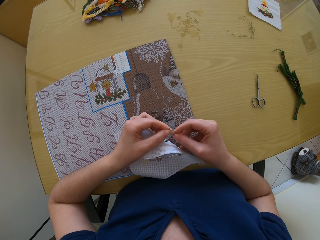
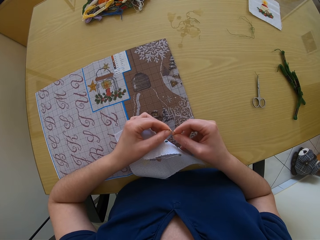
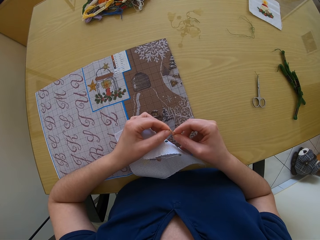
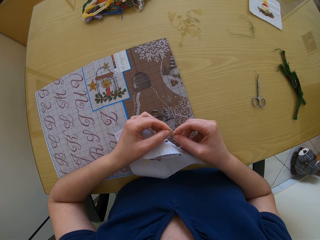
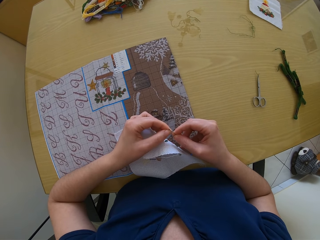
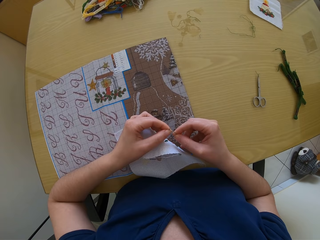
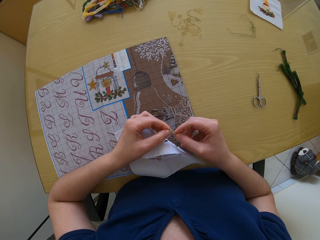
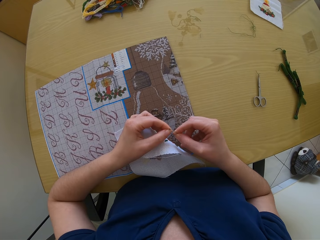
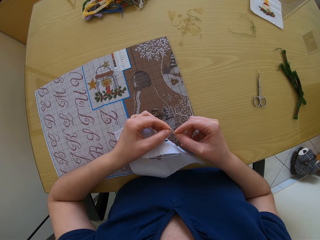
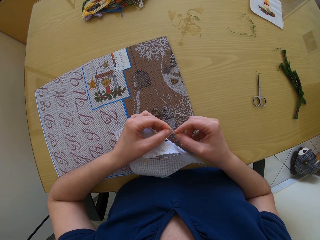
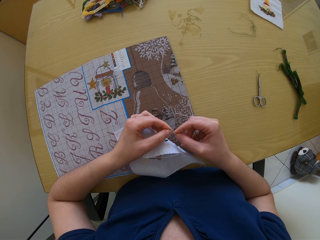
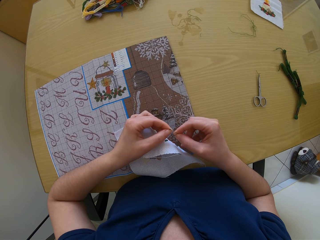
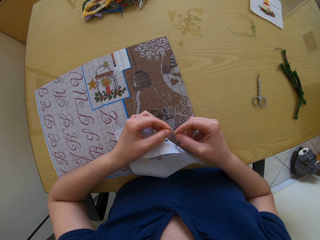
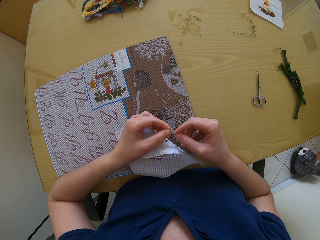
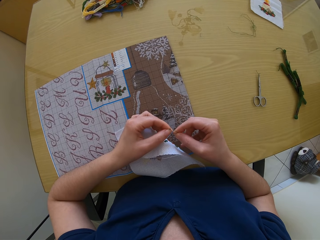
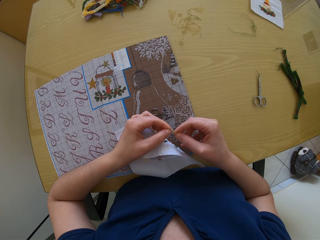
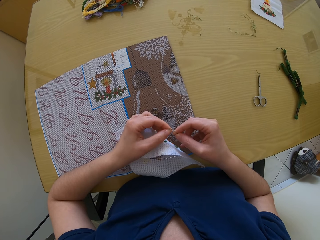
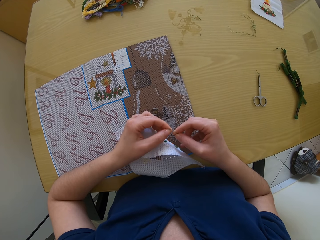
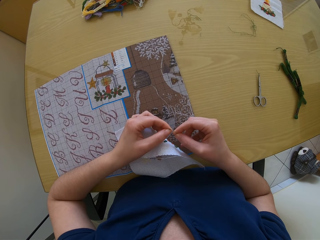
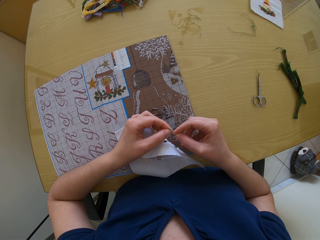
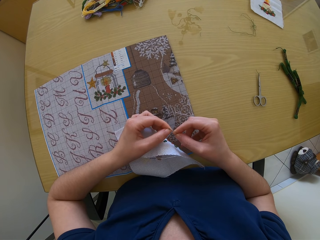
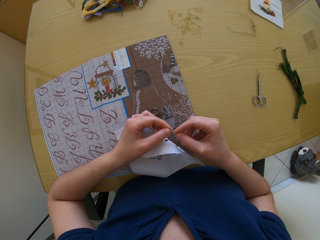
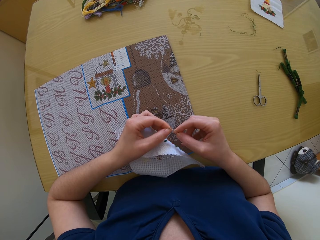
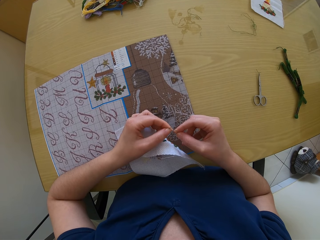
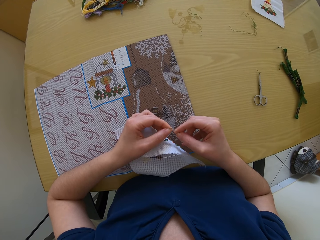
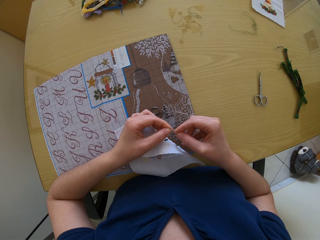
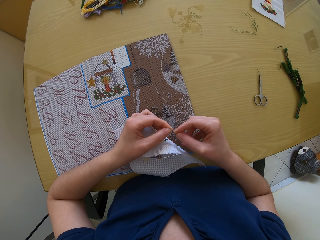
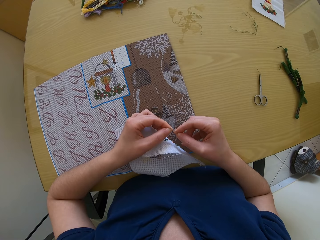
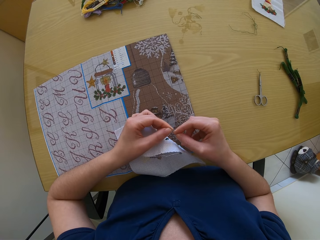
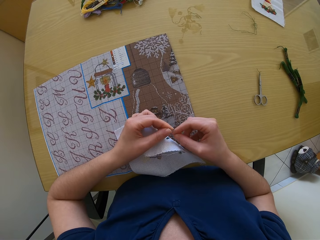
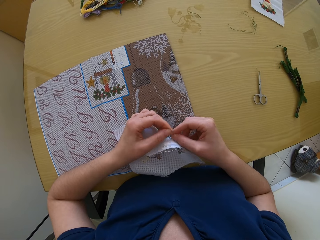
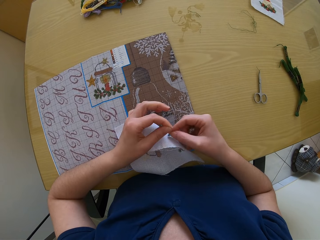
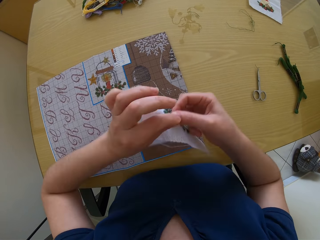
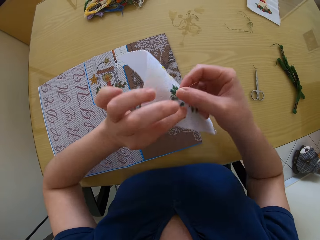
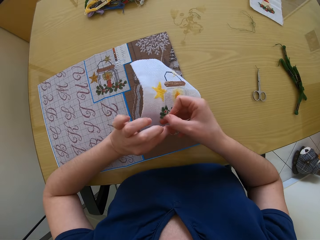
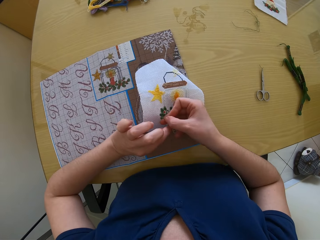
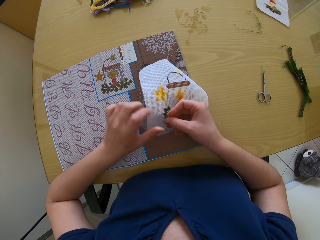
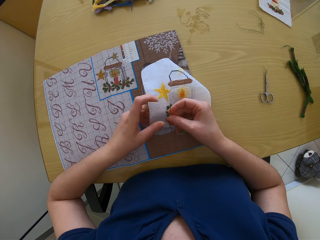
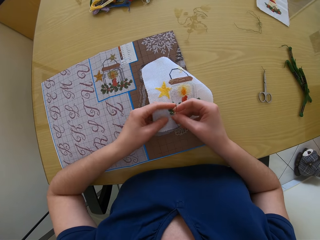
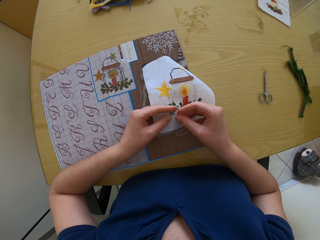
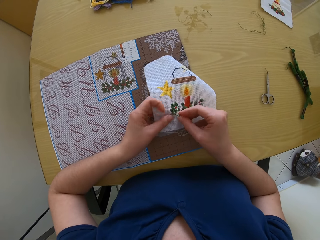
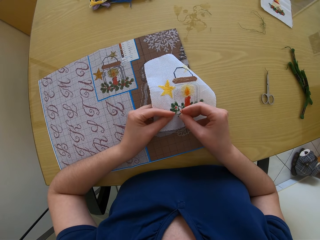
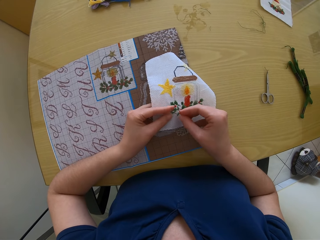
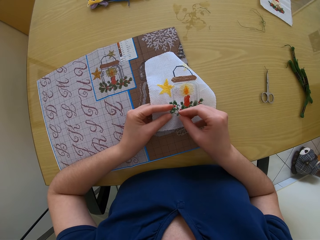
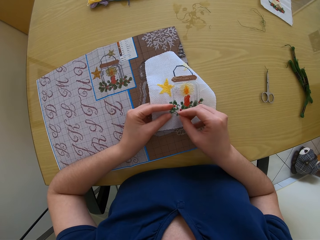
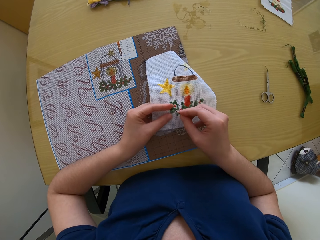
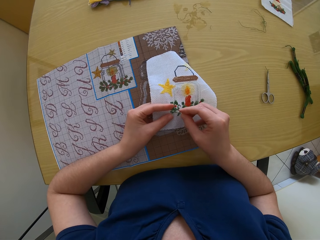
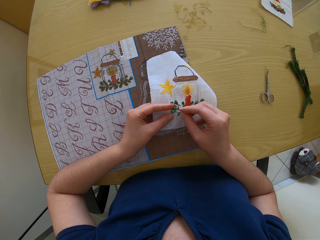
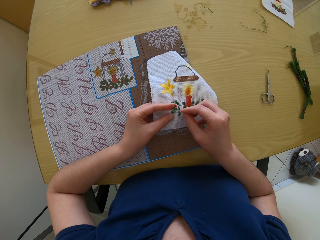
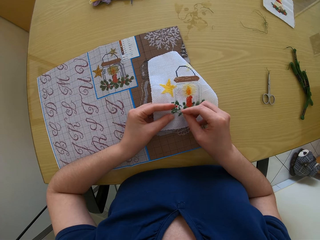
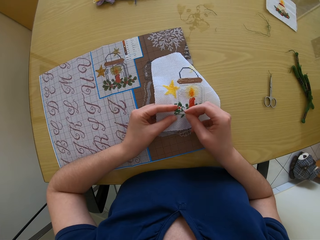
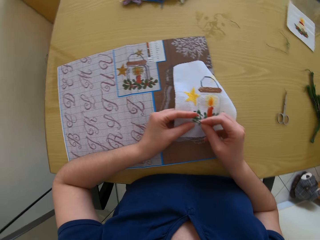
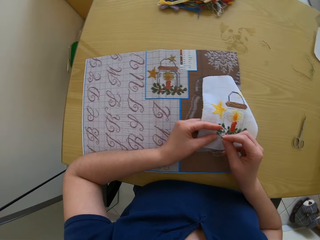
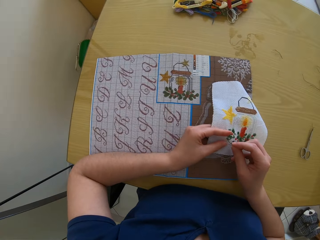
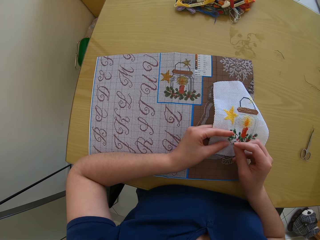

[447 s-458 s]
The camera wearer passes the thread through the needle eye with her right hand. She sews the cloth with the needle and the thread with her left hand.

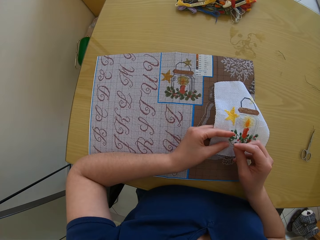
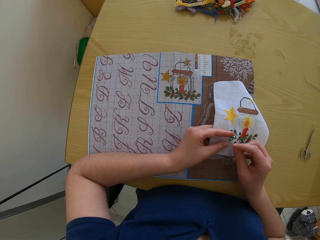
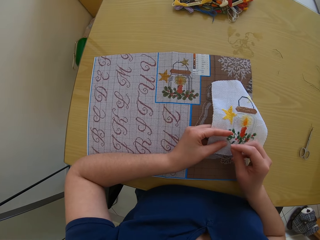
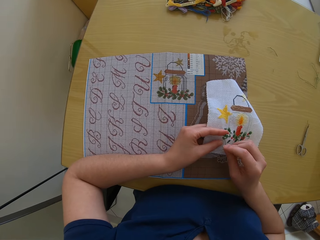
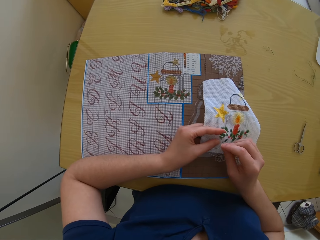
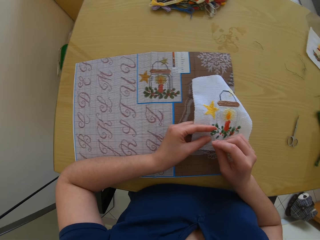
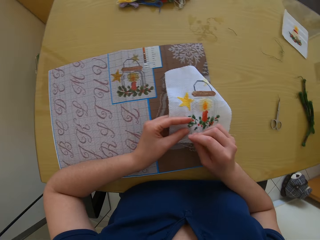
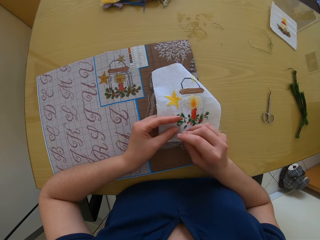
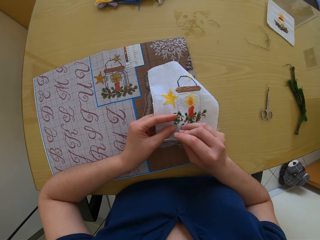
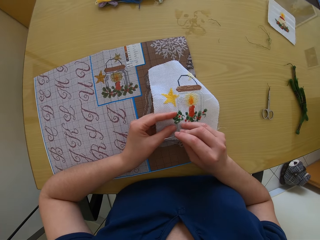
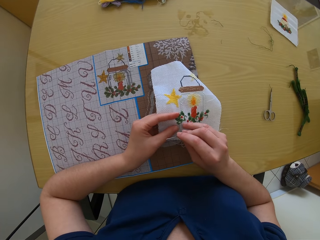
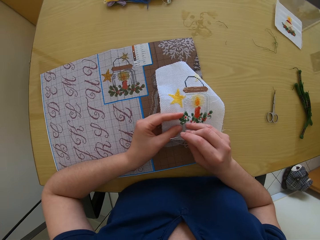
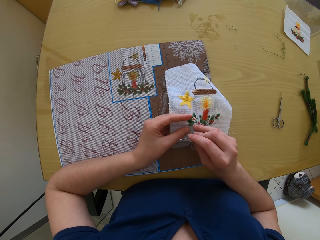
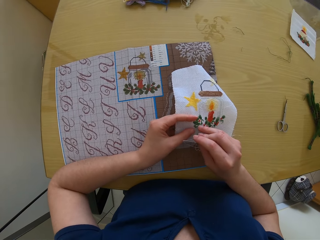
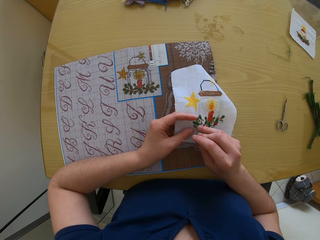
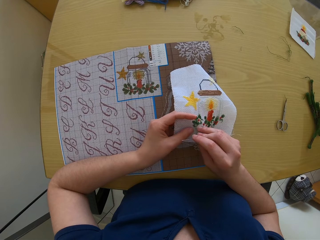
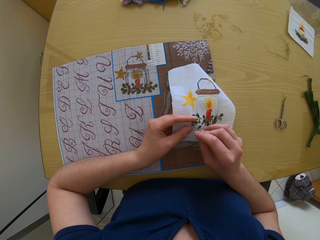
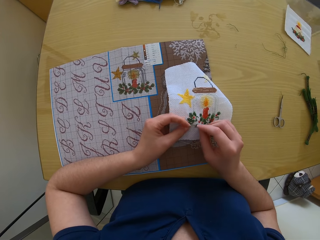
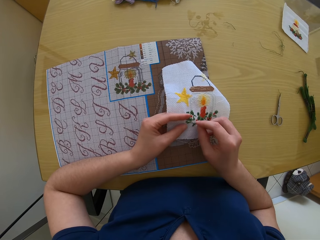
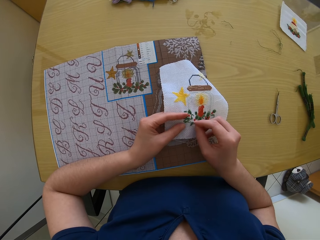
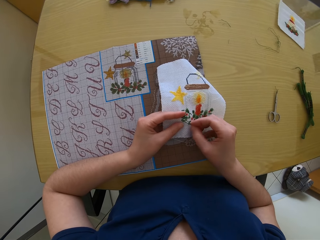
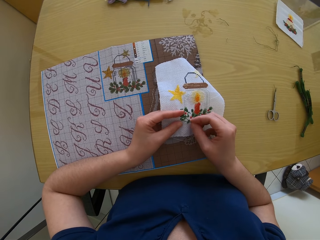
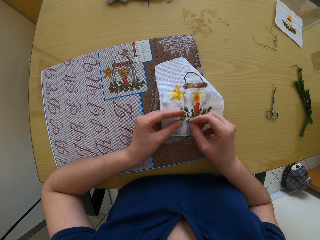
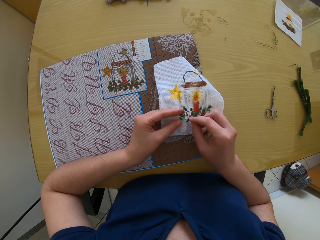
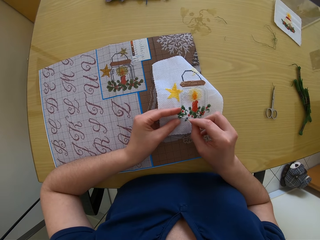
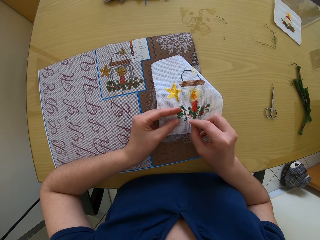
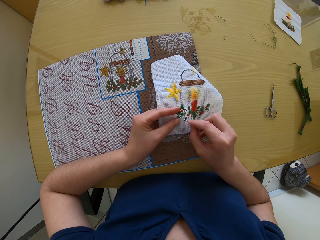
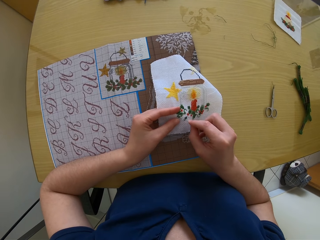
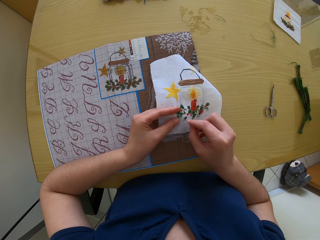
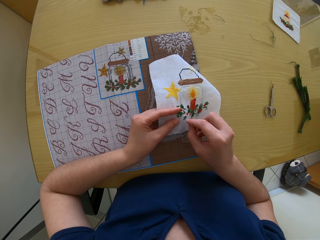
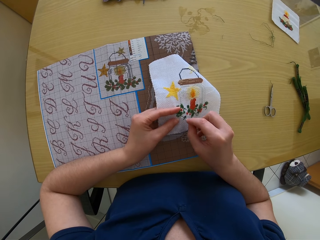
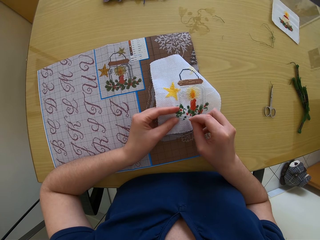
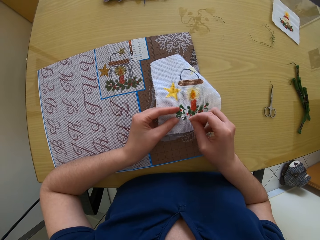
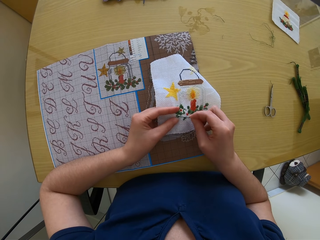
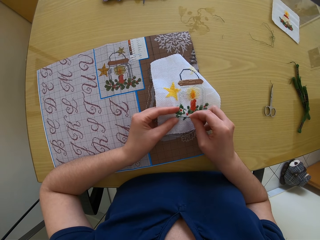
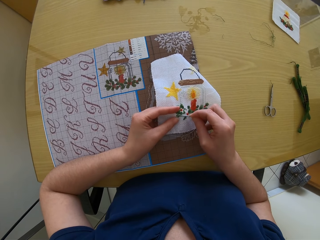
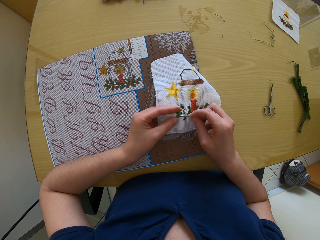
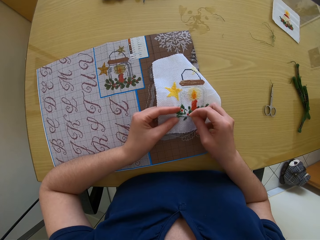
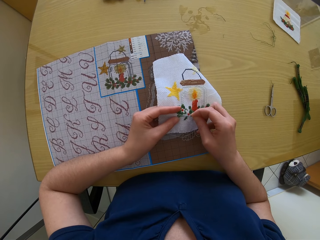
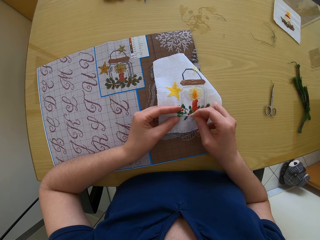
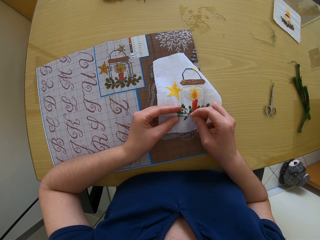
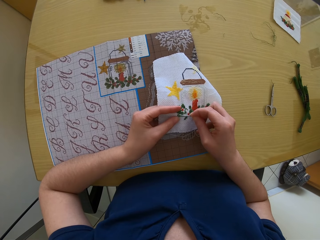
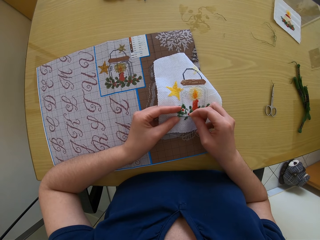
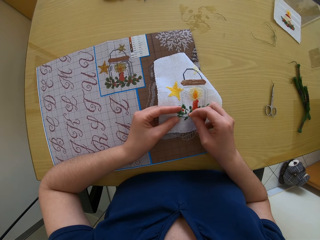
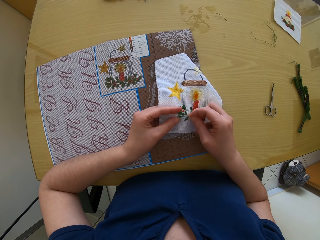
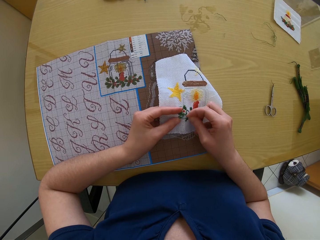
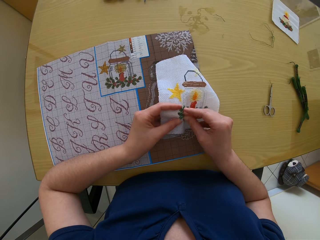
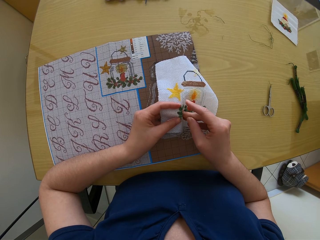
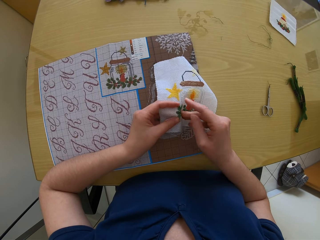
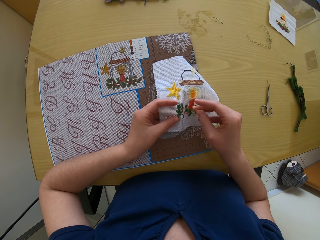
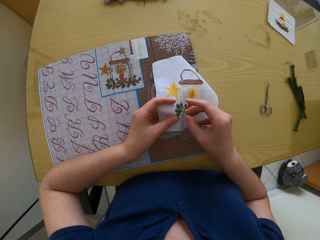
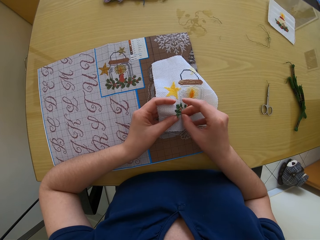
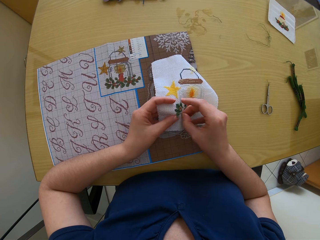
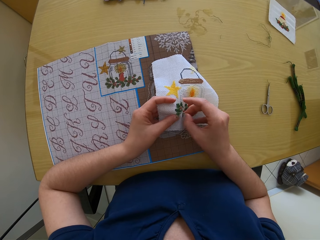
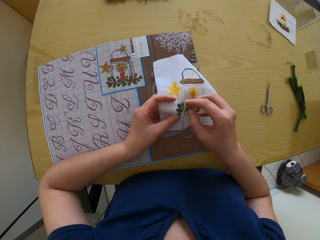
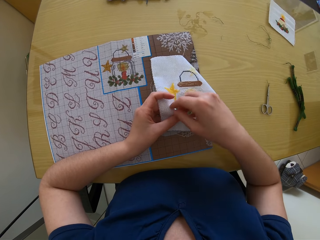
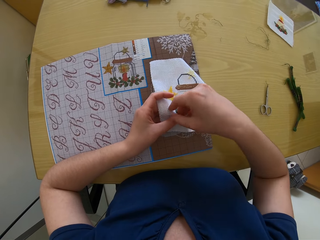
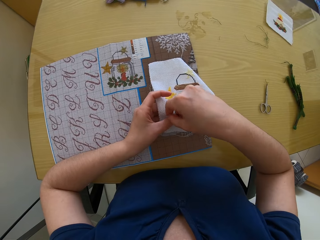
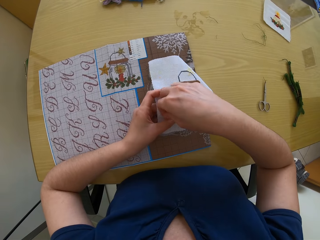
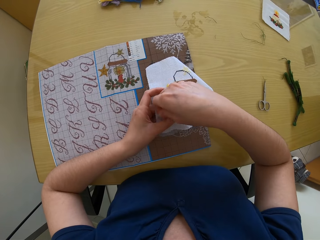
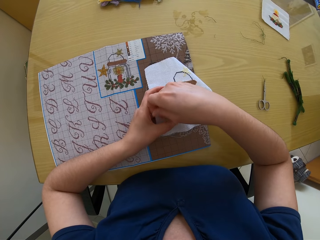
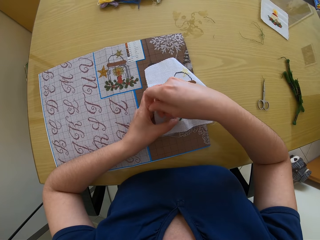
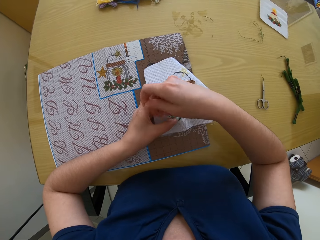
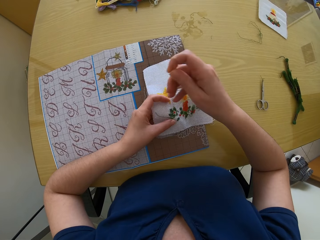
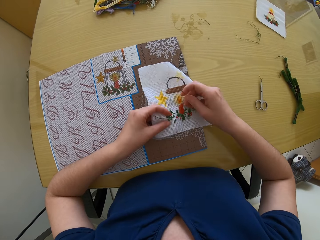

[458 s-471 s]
The camera wearer sews the clothing. They sew the clothing again.
